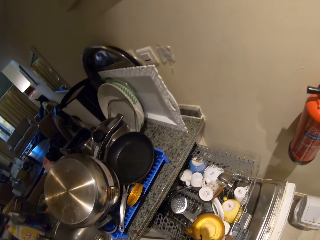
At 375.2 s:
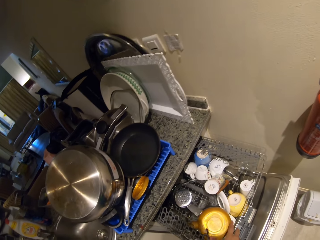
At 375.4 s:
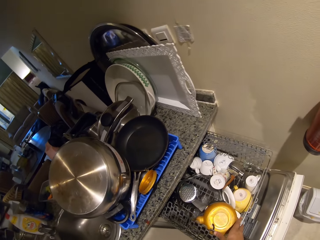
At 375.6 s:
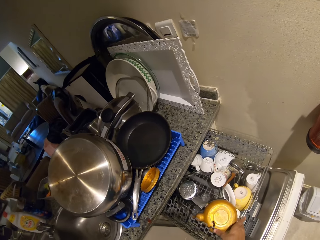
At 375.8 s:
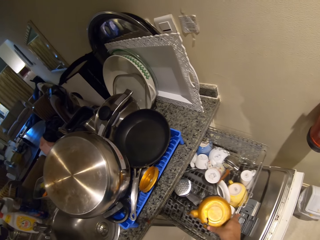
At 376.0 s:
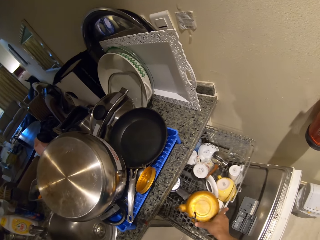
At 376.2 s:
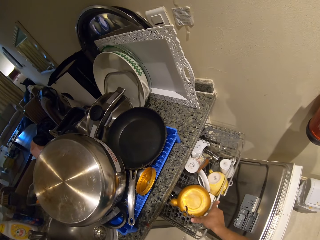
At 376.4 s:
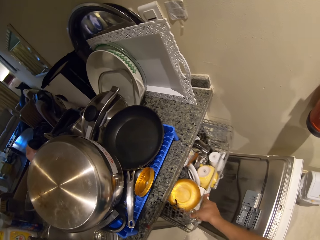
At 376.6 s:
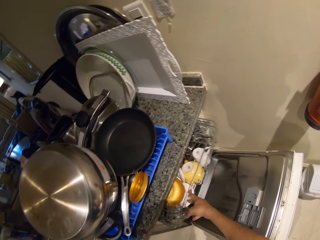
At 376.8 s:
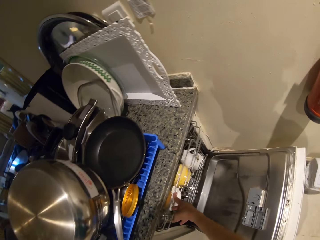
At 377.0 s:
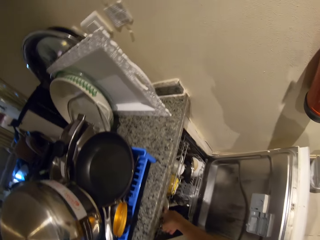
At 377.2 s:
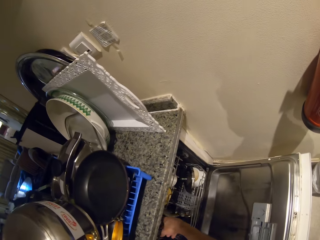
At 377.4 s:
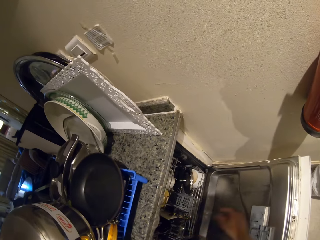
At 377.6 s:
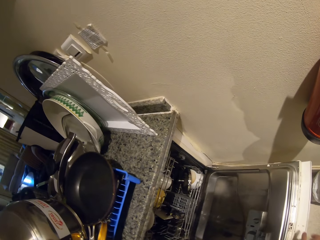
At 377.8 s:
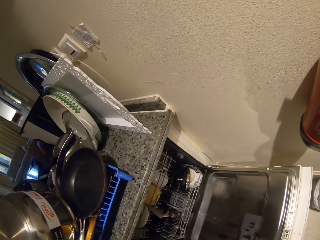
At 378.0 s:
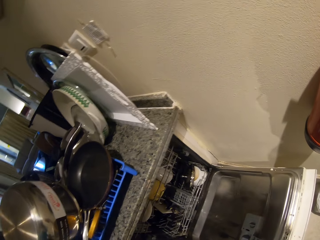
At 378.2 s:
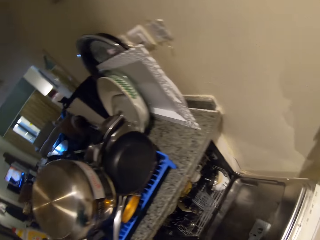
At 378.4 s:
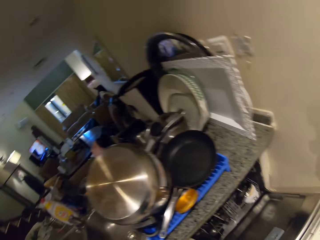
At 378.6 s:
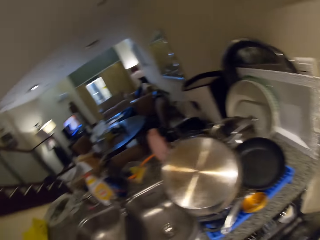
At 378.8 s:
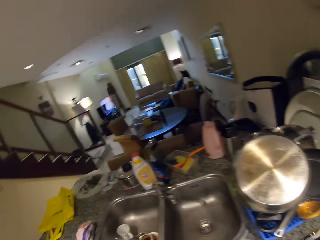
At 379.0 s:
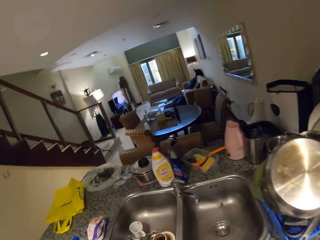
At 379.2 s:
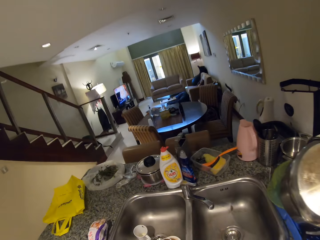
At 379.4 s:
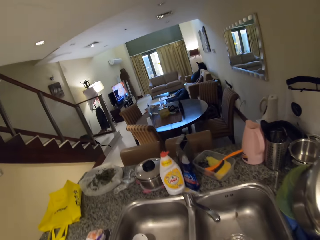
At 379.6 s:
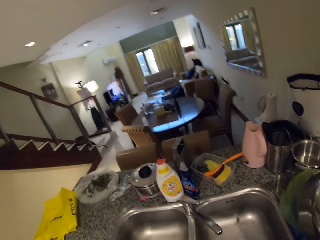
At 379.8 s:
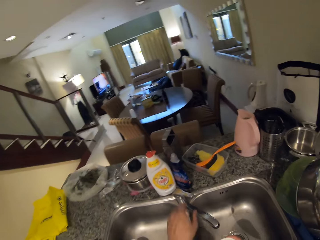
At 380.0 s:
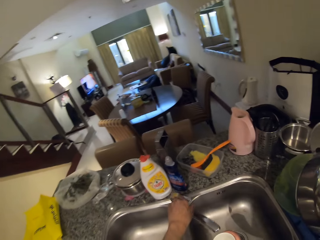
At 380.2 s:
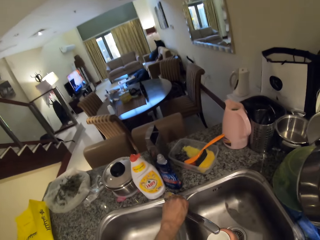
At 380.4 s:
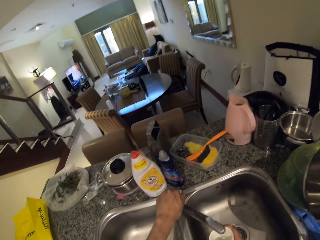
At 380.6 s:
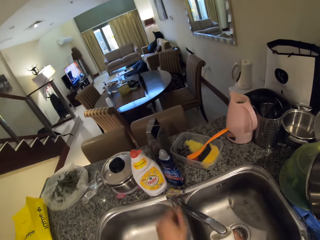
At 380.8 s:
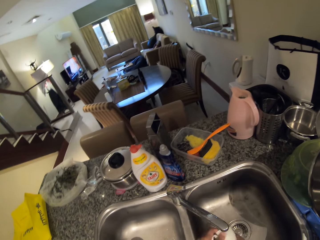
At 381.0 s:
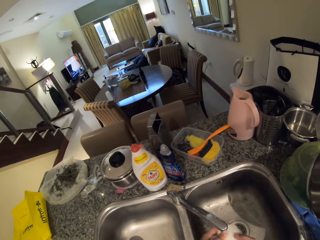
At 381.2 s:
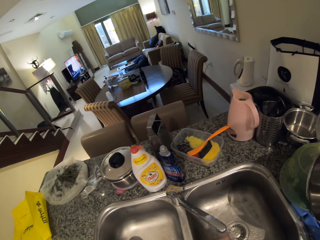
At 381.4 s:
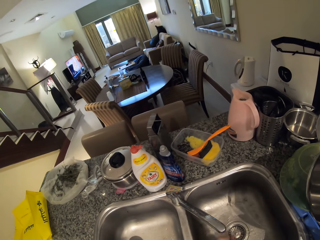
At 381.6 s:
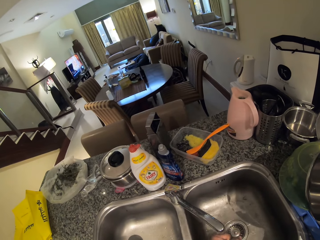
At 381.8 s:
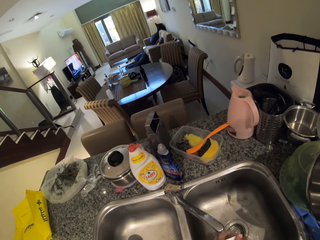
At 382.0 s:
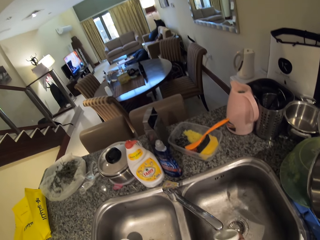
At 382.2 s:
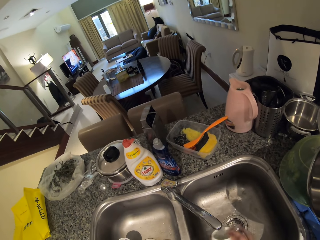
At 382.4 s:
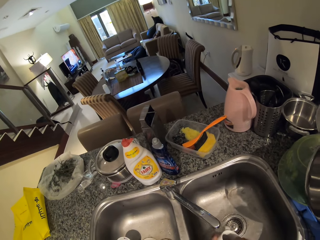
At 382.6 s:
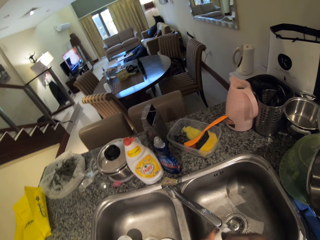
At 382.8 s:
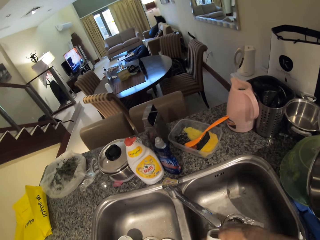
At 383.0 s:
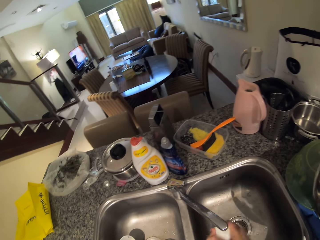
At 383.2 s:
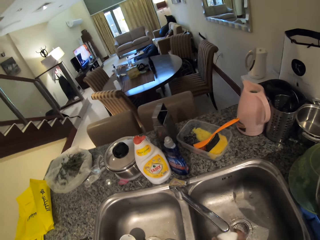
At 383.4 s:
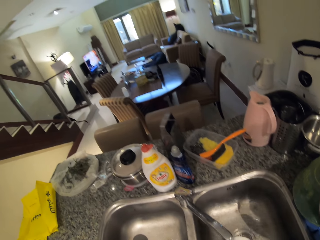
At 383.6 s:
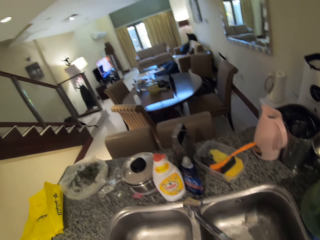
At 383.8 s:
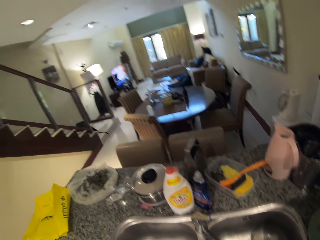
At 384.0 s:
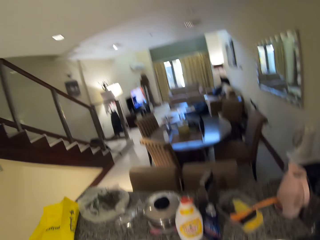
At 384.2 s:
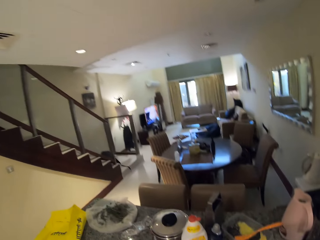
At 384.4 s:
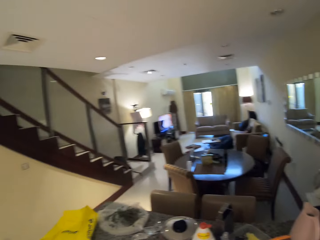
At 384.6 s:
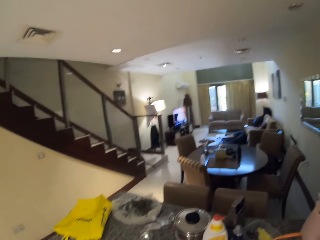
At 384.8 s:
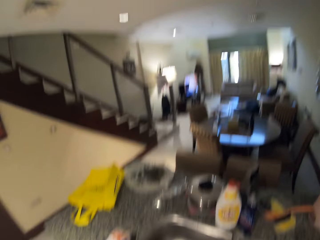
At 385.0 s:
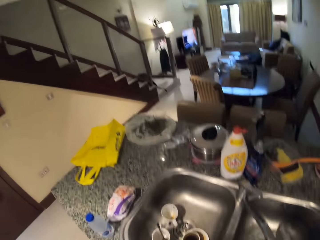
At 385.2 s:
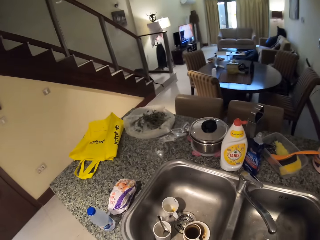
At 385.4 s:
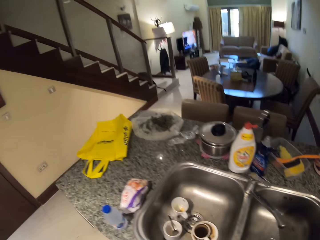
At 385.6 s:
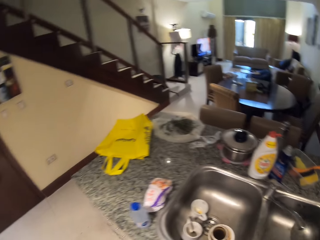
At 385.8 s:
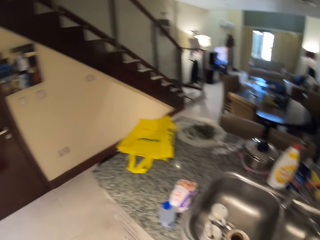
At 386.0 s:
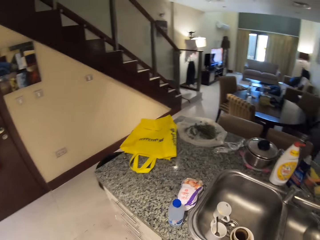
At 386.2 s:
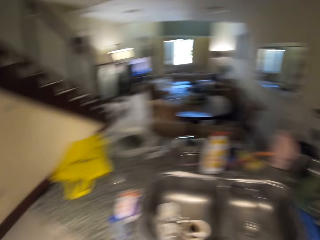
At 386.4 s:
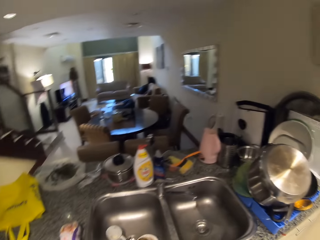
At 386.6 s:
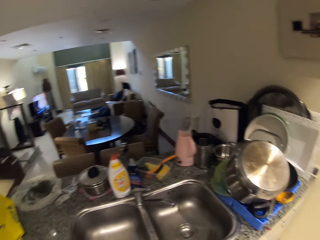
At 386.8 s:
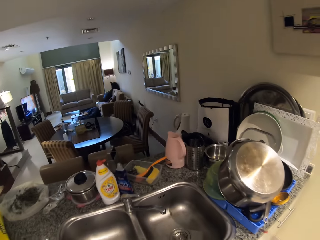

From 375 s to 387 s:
The camera wearer closes the cabinet drawer. They push a shelf. They close the cabinet. They open the water tap. They wash the cup.

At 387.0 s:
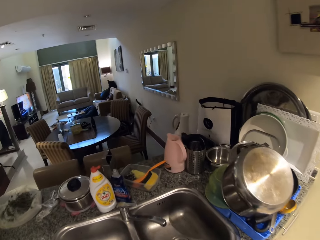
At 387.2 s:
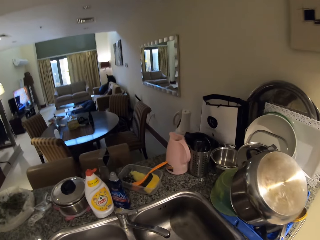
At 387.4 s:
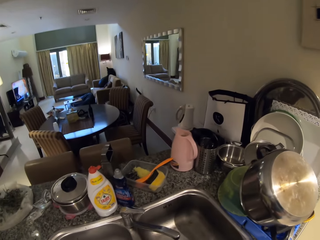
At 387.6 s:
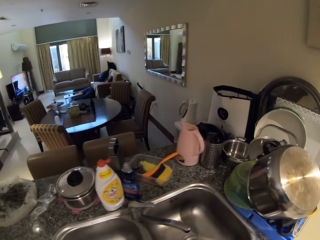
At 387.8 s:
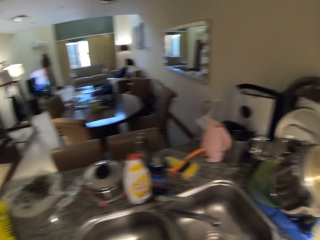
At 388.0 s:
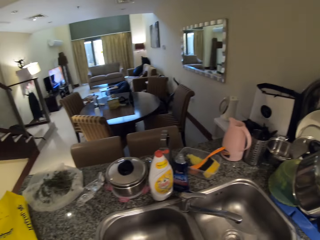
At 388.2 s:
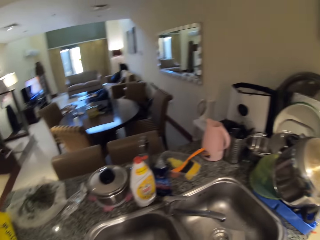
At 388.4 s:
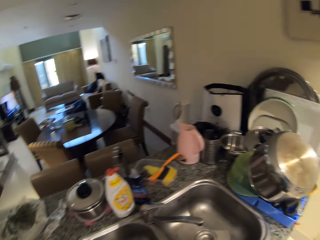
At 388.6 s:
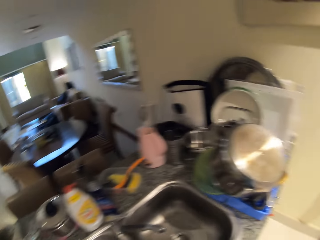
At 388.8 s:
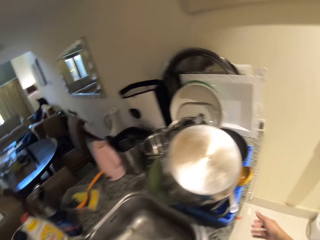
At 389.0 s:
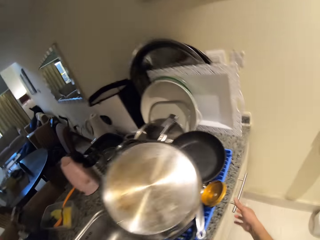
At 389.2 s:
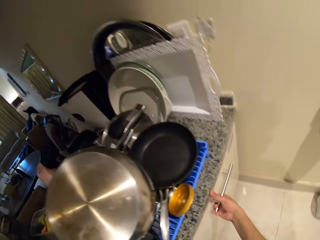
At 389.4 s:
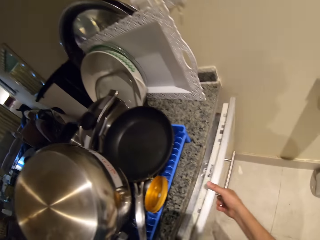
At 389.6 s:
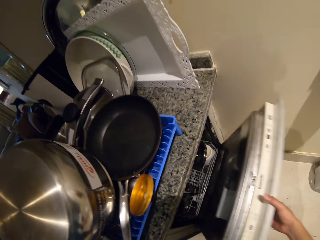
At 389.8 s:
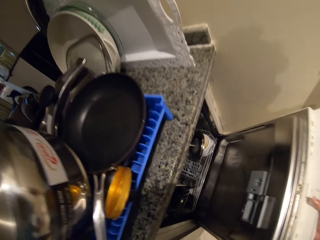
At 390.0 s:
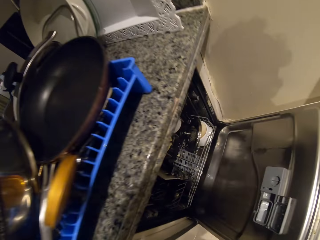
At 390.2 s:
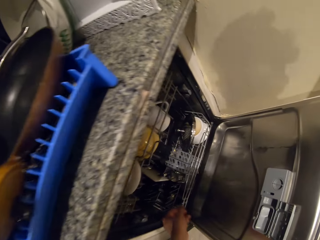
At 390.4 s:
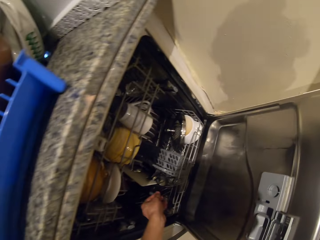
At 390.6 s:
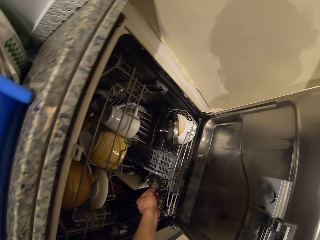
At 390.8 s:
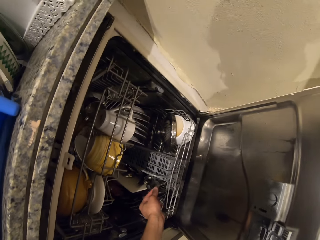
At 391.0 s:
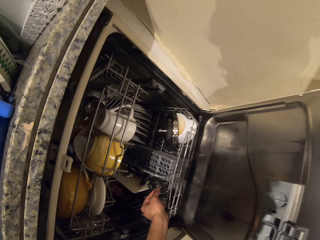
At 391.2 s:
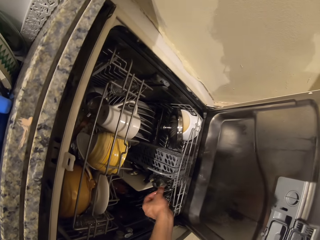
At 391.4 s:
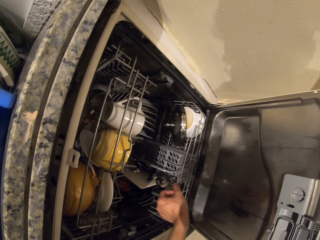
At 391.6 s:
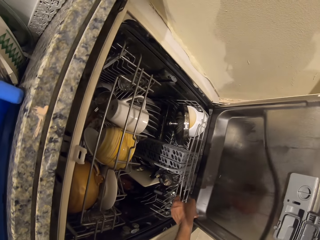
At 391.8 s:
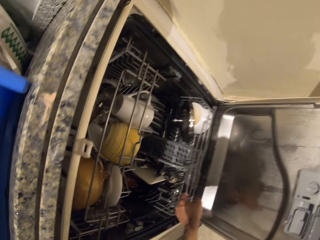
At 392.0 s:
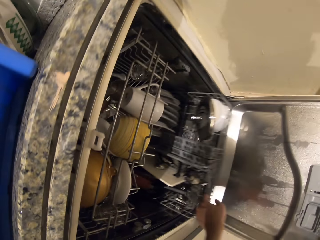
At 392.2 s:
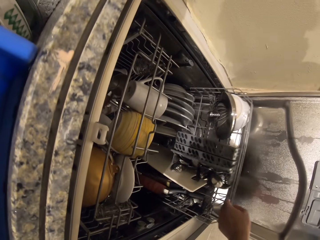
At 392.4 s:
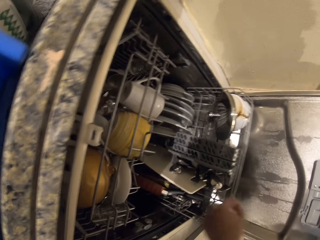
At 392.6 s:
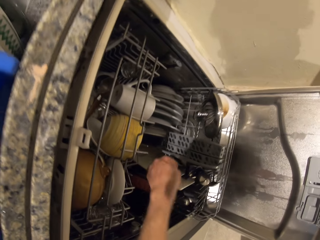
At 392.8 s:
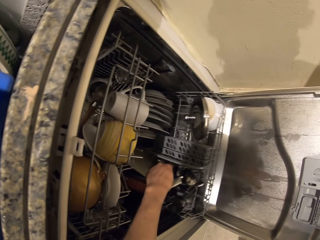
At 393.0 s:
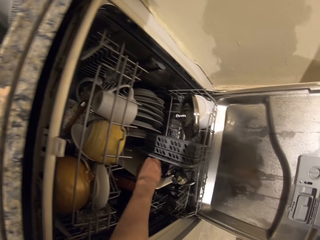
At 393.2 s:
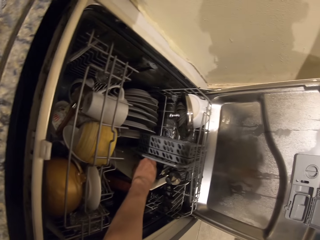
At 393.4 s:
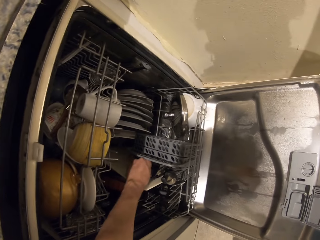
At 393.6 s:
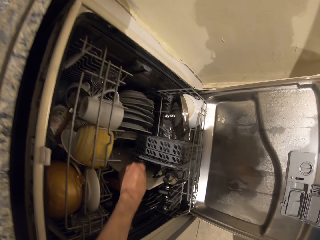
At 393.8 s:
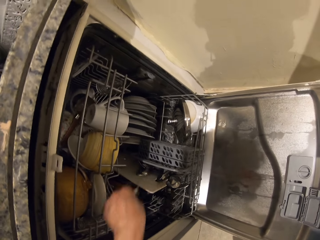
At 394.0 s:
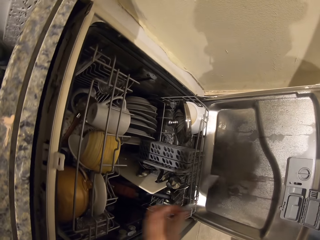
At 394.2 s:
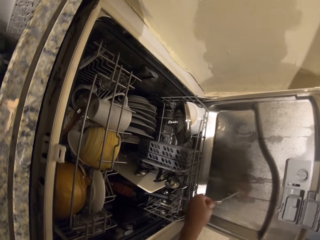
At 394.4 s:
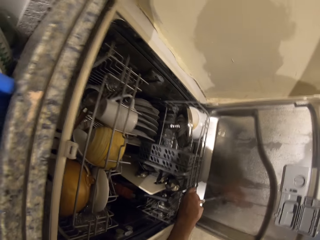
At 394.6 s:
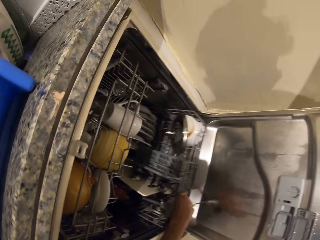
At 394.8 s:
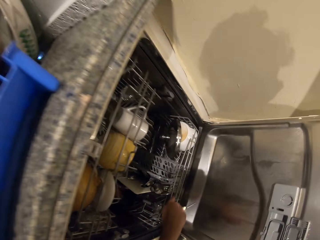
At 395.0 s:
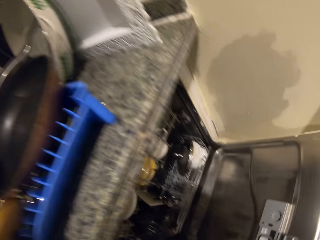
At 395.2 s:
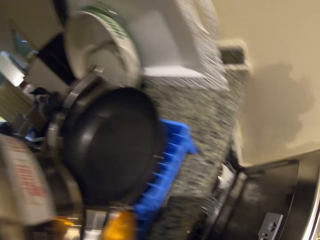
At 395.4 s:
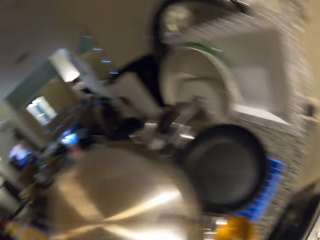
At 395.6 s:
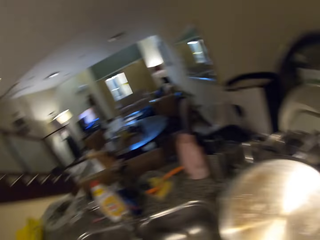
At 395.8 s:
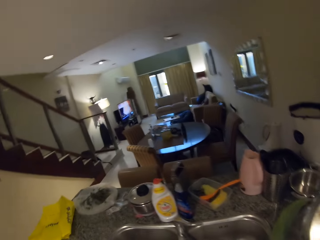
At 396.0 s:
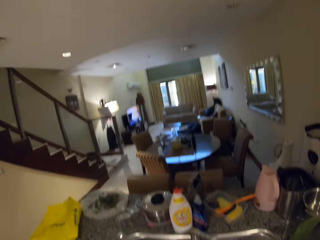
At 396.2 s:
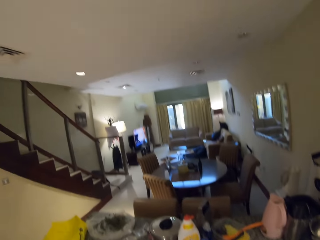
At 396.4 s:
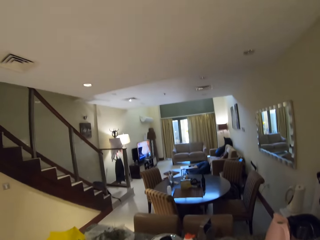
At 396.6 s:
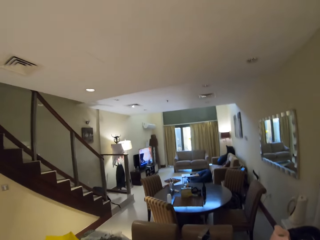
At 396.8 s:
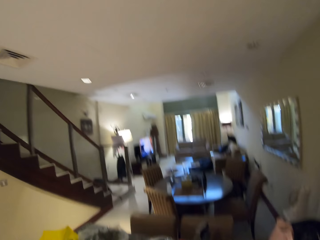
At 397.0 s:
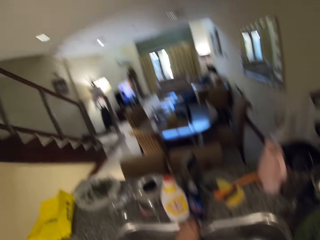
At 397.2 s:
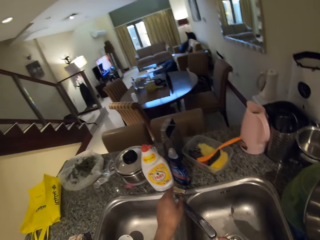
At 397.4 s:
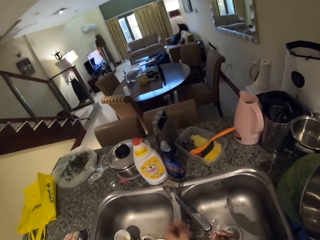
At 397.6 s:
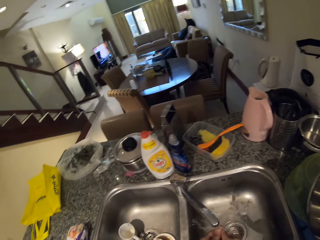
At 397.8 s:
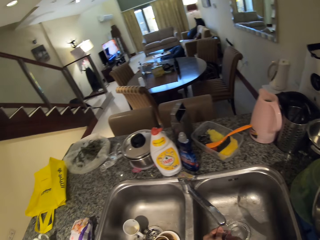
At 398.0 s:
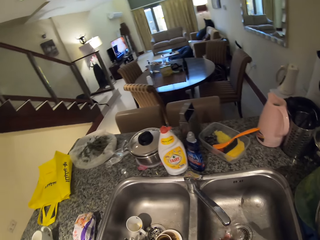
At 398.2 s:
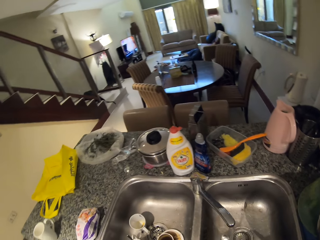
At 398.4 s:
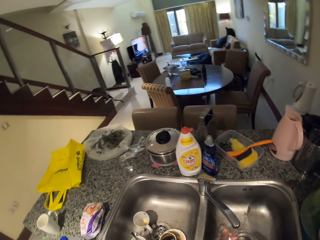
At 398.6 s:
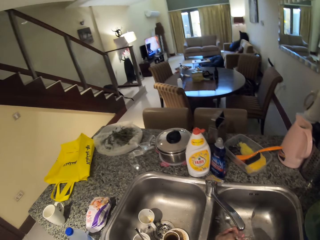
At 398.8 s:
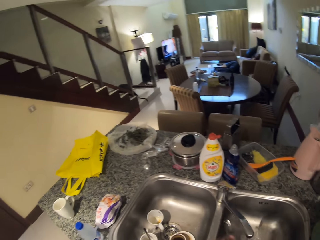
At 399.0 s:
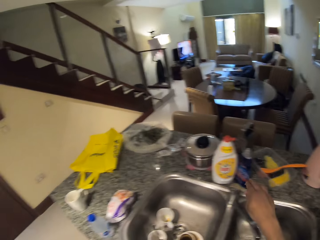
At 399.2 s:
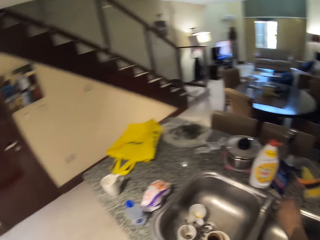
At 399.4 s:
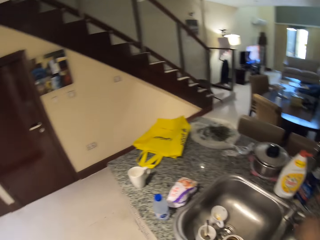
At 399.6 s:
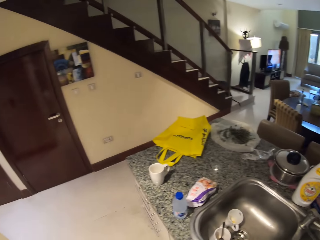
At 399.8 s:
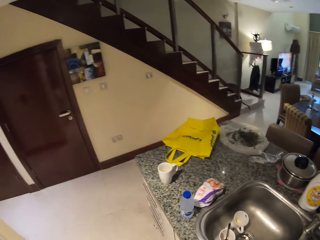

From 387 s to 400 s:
The camera wearer opens the cabinet. They open the drawer. They pick up a spoon. They close the cabinet. They wash the spoon. They close the water tap.
